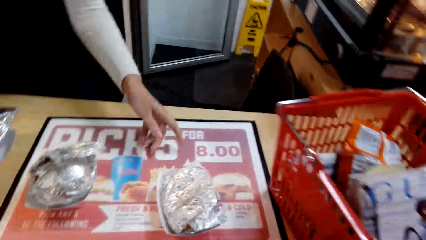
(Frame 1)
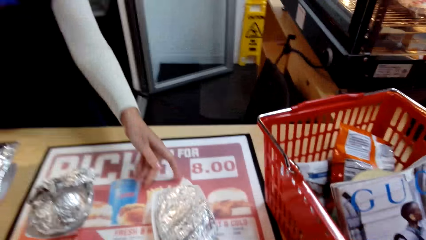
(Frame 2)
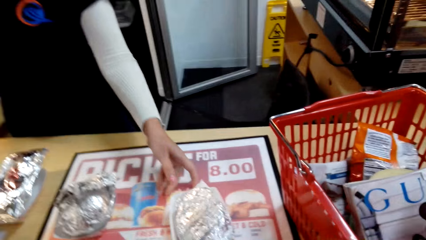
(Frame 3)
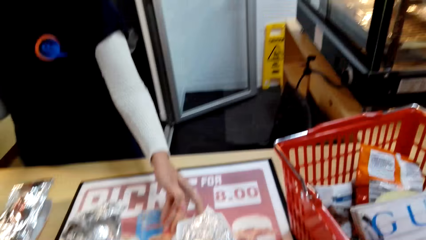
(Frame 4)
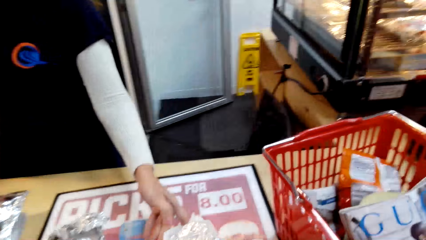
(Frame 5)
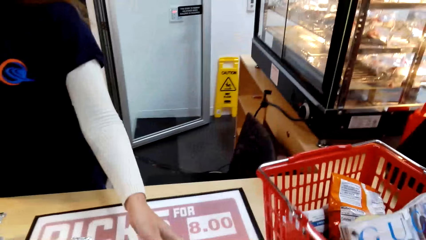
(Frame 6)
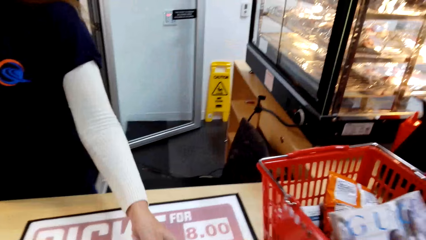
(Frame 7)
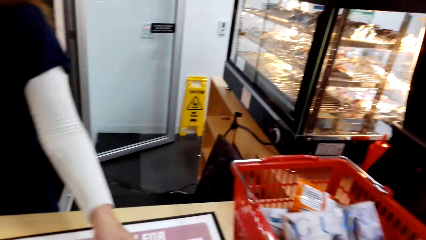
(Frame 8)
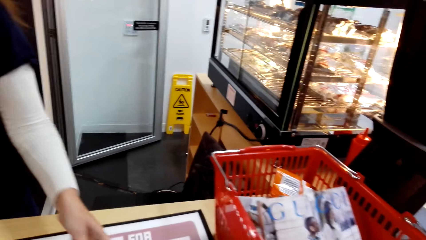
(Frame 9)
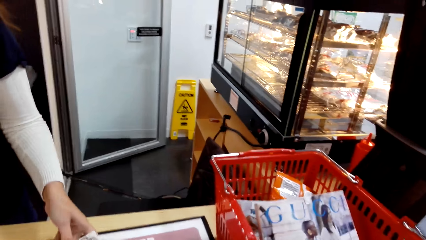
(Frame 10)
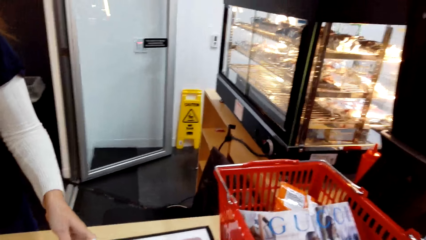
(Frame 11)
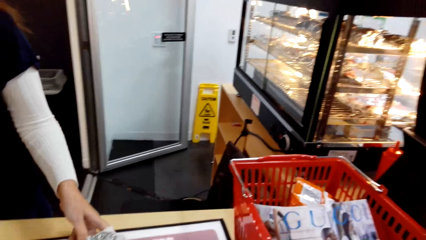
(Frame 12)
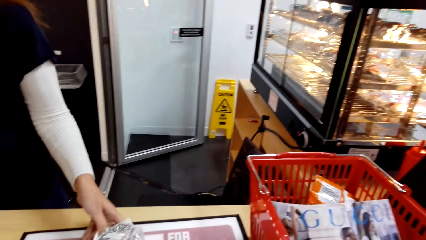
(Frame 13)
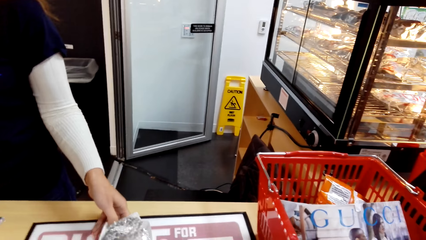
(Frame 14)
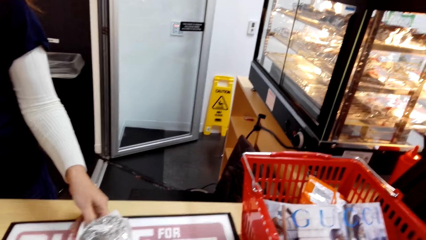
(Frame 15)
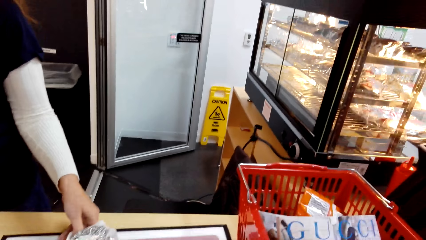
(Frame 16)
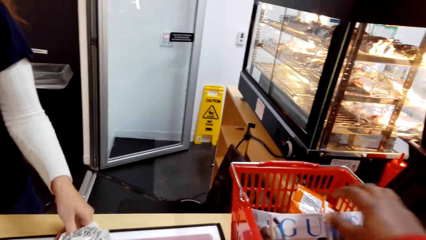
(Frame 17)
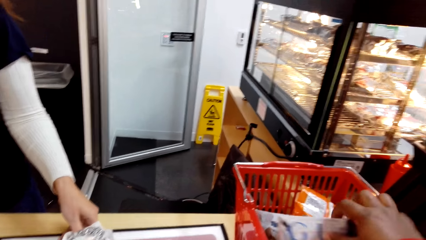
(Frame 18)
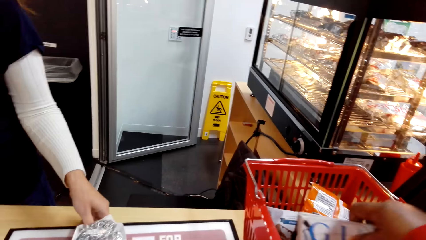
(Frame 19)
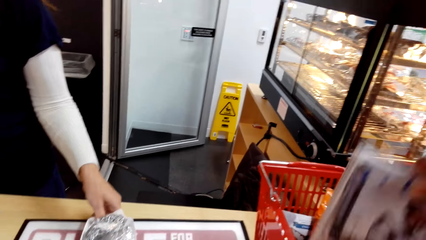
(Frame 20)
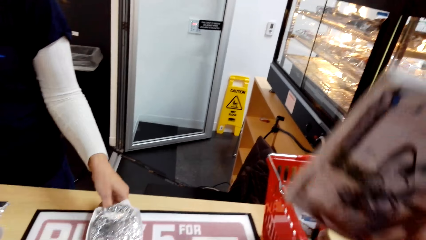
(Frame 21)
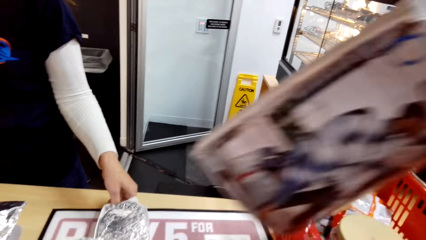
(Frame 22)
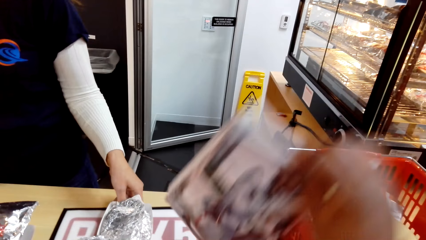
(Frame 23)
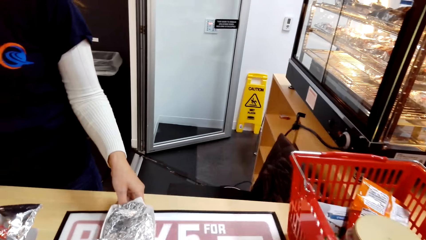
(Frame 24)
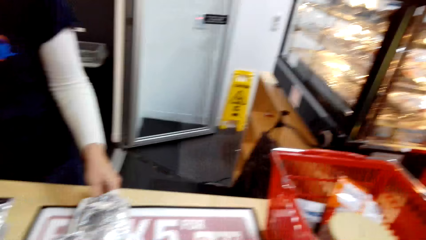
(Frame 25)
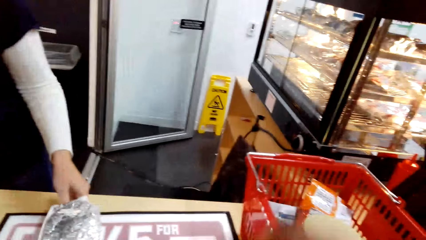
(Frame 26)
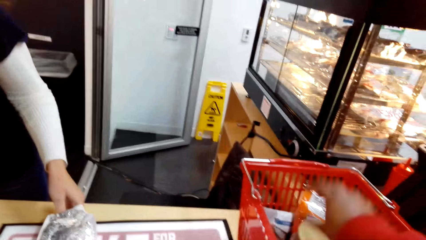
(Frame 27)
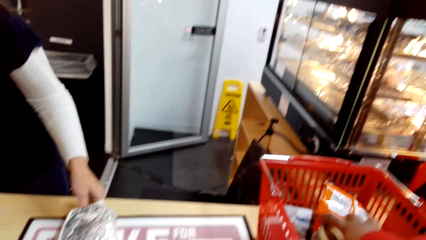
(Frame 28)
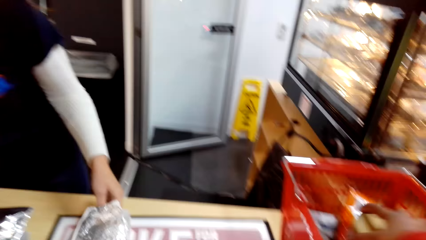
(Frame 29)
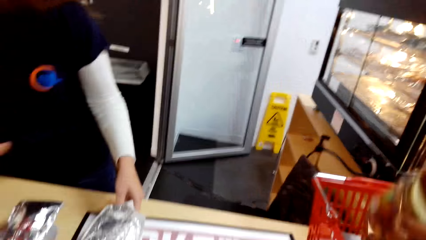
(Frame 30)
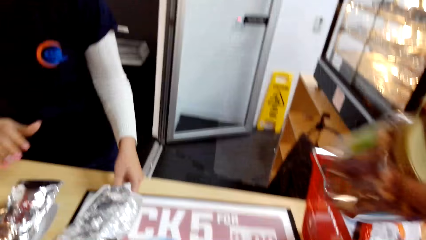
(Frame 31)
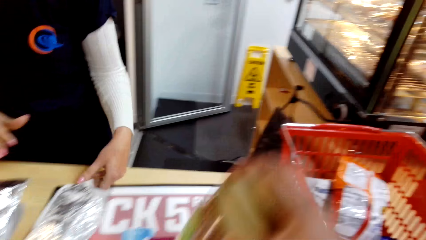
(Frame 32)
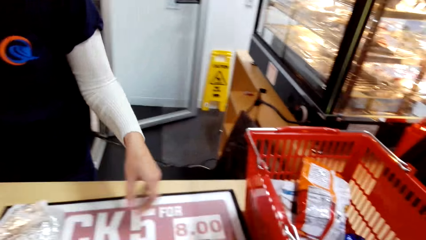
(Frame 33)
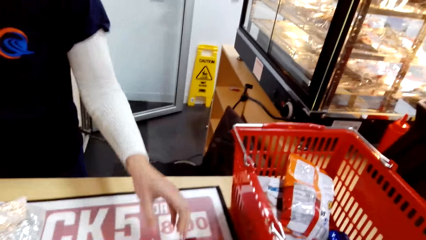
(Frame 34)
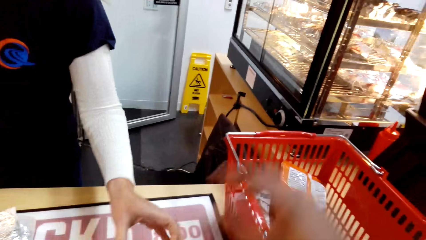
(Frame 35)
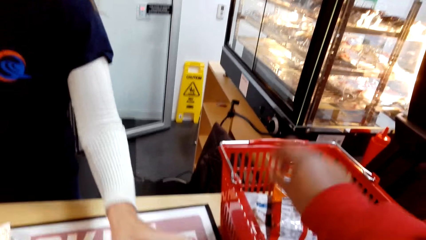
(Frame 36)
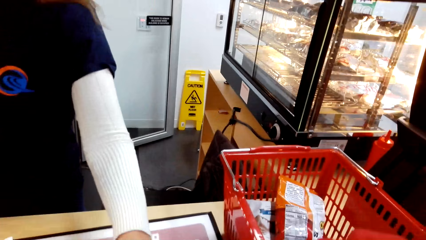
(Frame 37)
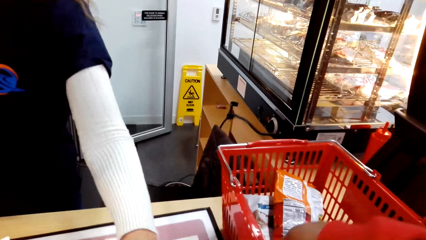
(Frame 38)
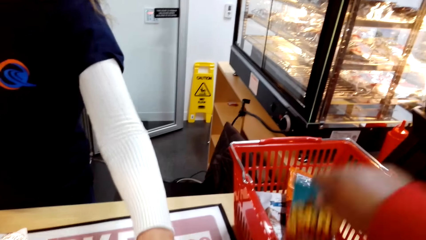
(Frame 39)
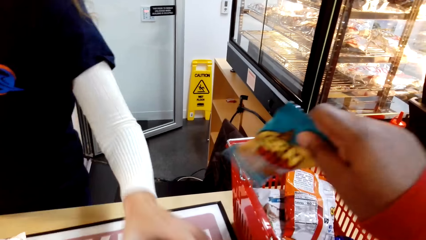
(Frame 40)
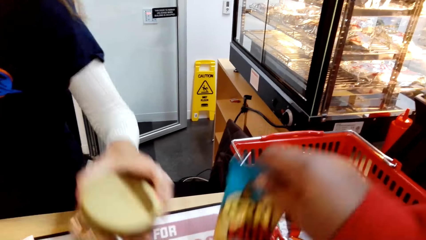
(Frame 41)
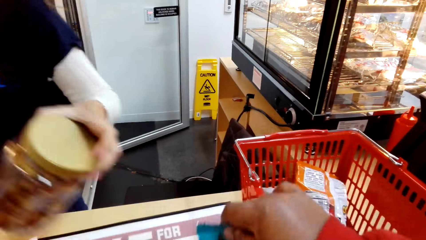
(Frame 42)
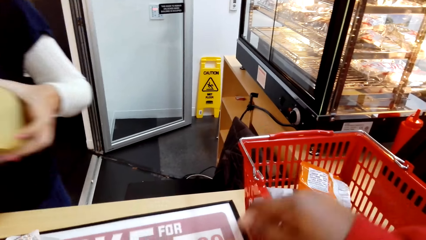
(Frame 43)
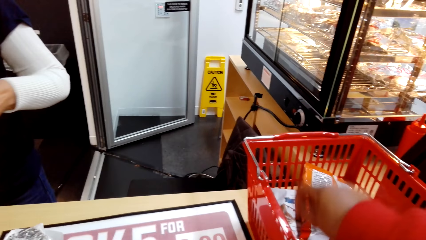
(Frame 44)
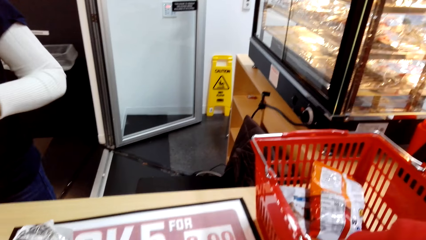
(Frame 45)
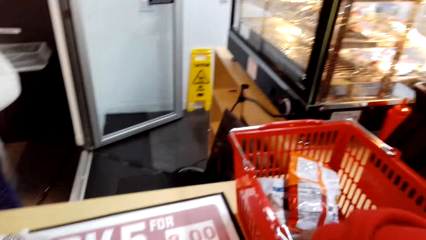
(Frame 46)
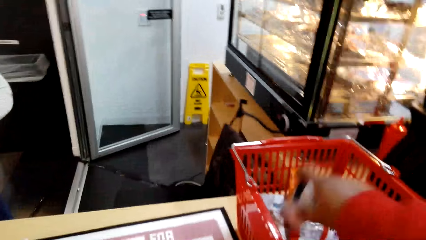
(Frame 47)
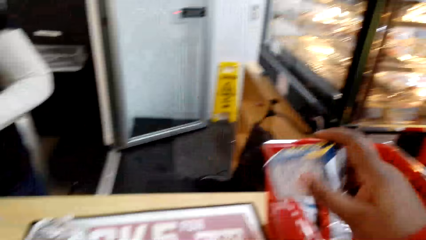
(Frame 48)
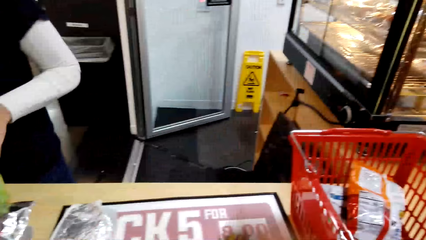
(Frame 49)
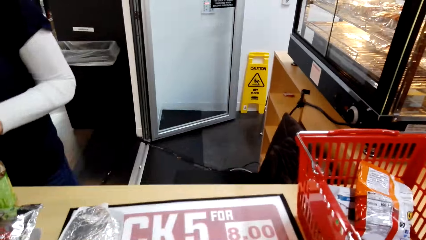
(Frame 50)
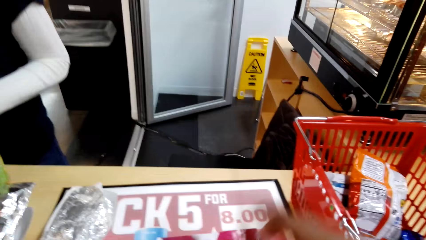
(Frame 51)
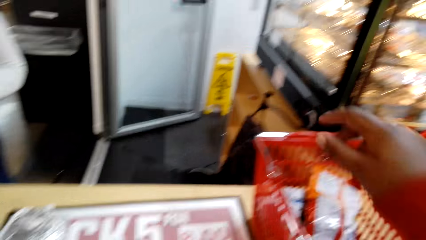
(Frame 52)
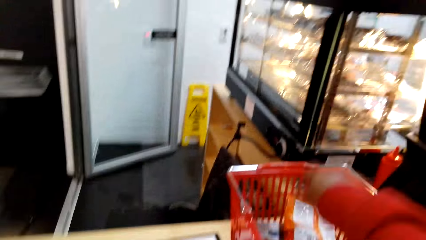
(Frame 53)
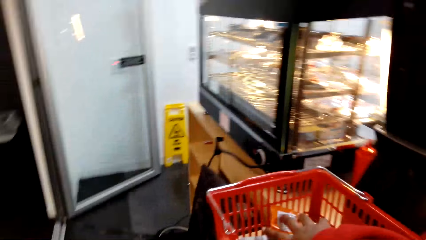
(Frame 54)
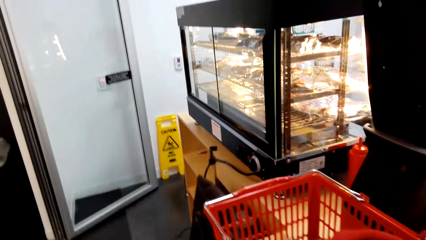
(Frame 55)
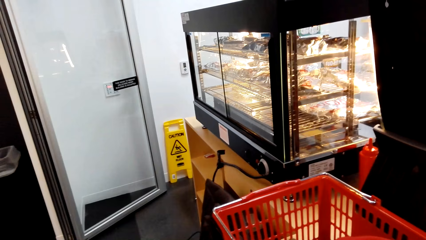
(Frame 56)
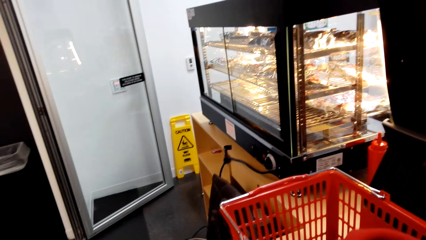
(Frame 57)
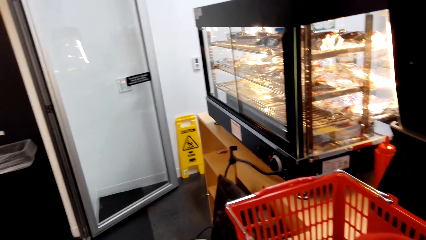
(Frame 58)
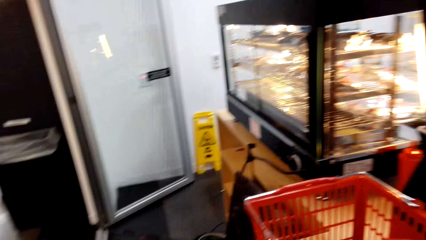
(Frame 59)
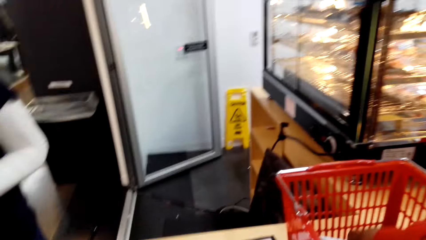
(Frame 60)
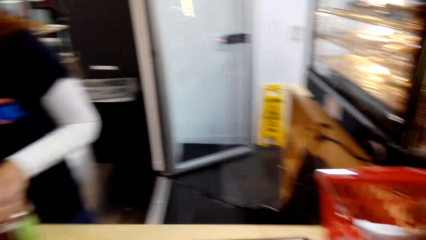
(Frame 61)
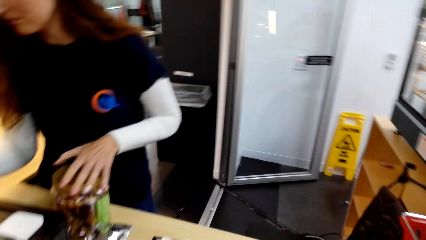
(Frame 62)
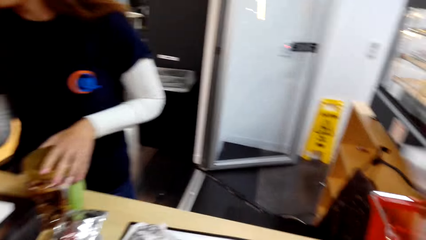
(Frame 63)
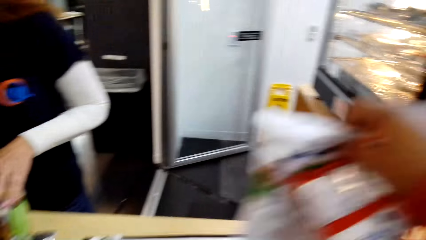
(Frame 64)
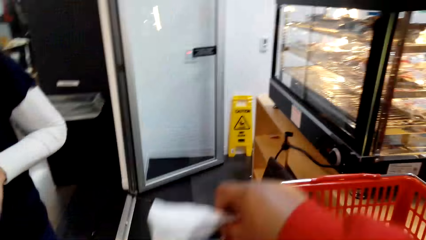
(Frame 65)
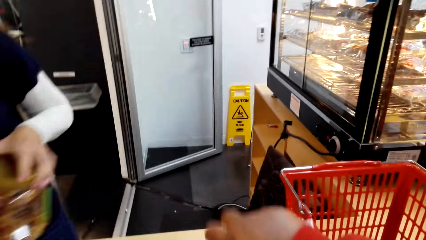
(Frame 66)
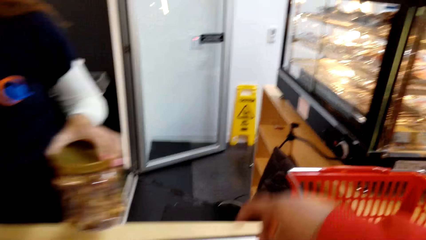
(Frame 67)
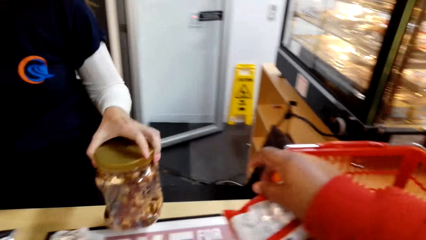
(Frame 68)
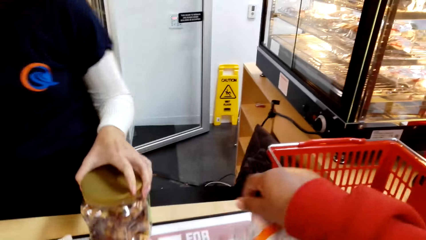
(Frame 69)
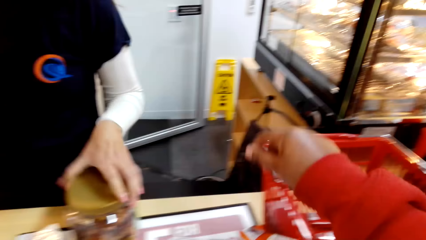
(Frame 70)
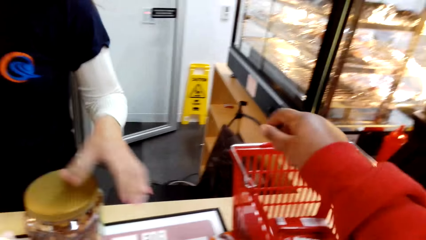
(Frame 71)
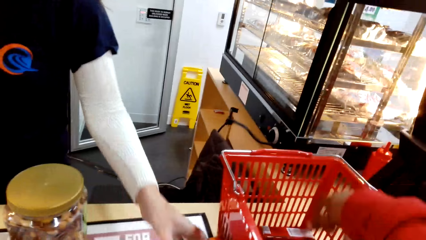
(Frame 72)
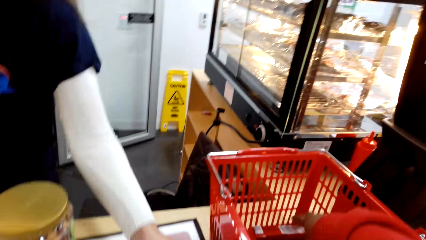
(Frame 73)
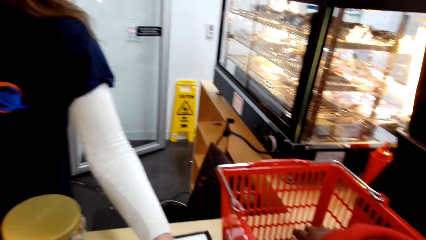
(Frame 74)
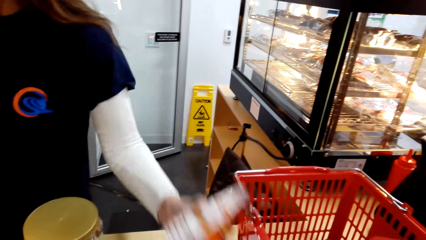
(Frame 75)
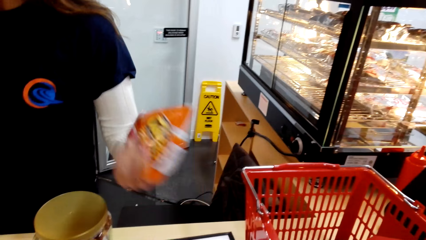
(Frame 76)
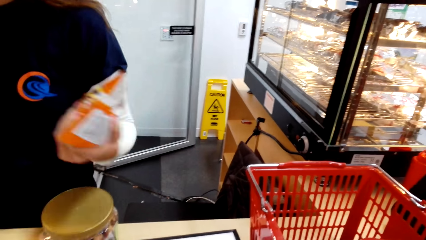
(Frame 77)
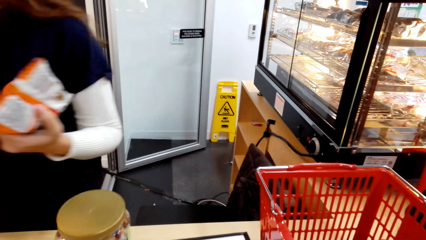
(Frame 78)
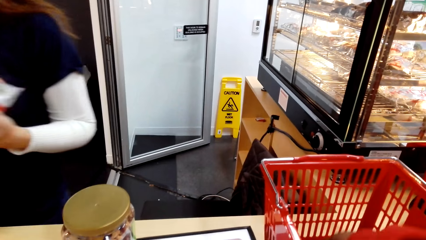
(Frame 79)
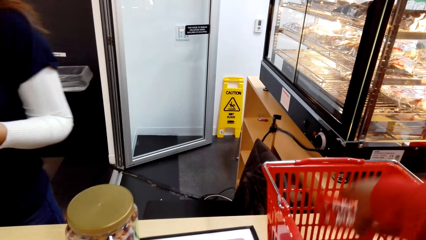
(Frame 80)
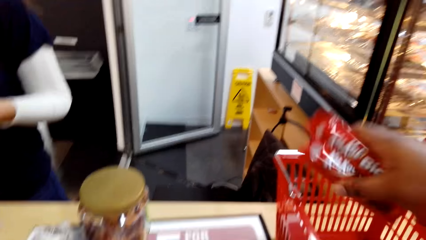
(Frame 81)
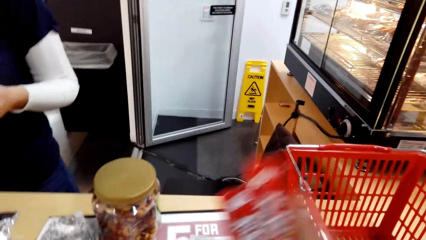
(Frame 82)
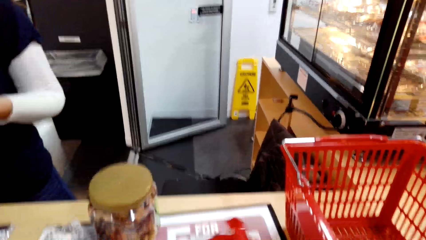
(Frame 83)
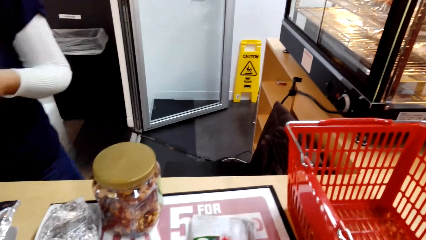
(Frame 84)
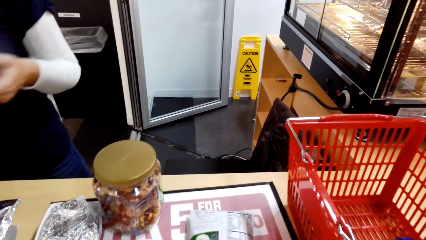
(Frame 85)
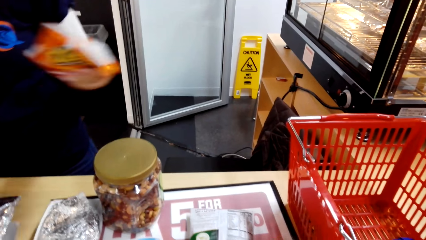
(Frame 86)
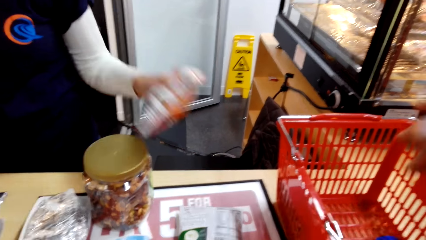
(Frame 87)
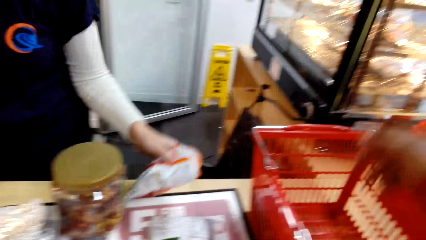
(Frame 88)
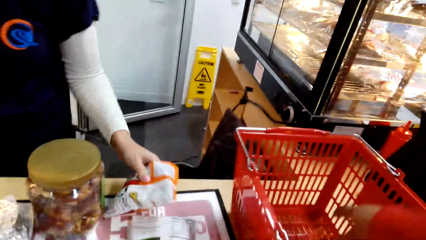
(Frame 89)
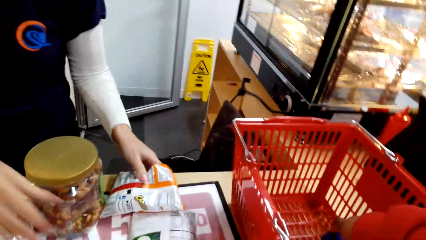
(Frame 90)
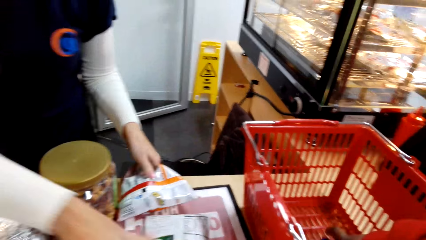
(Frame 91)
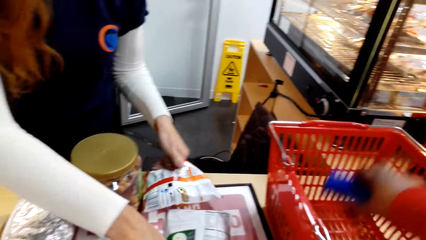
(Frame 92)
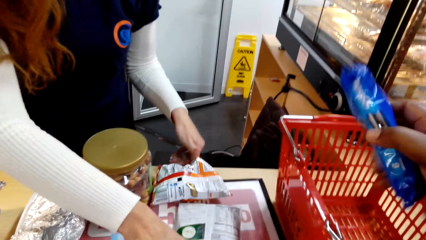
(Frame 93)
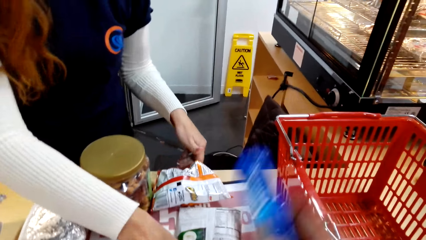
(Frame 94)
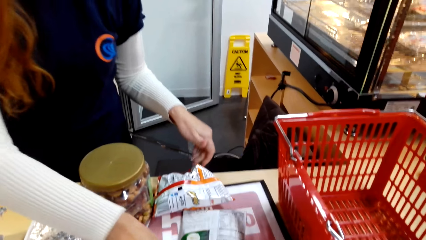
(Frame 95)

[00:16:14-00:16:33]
The camera wearer removes stuff from the basket. They pick up the crisp in the shopping bucket, put the packet of crisp on top of the counter, pick up something in the shopping bucket, put something on top of the counter, pick up something in the shopping bucket, put something on top of the counter, pick up something in the shopping bucket, put something on top of the counter, pick up something in the shopping bucket, and put something on top of the counter.
